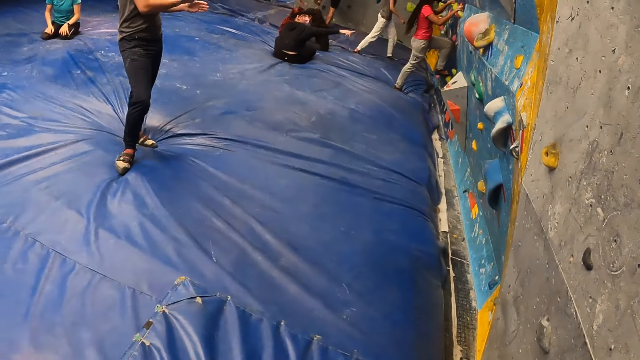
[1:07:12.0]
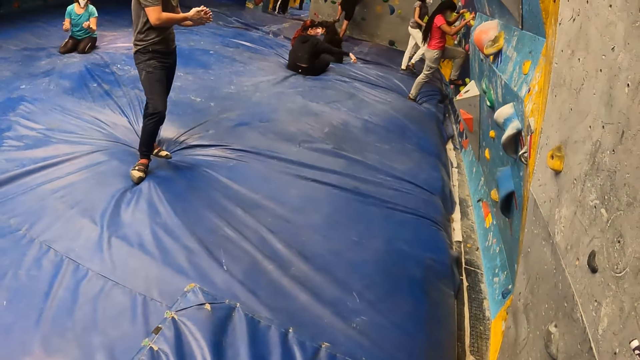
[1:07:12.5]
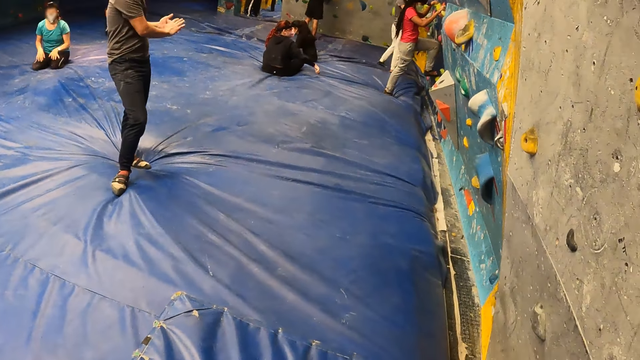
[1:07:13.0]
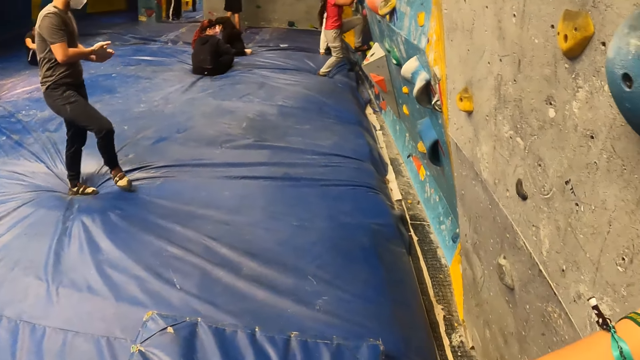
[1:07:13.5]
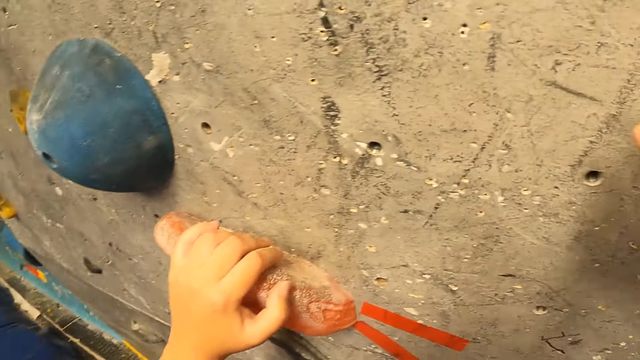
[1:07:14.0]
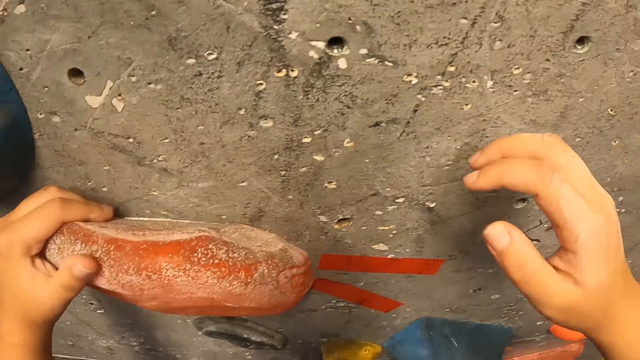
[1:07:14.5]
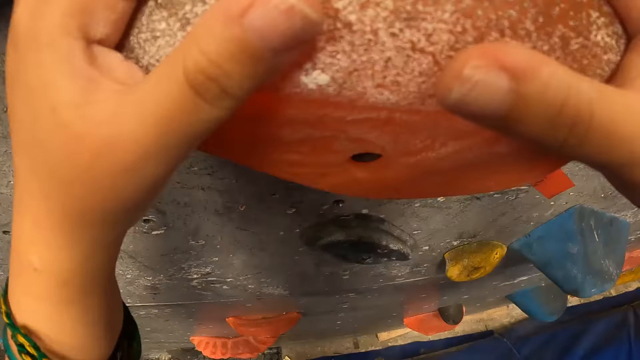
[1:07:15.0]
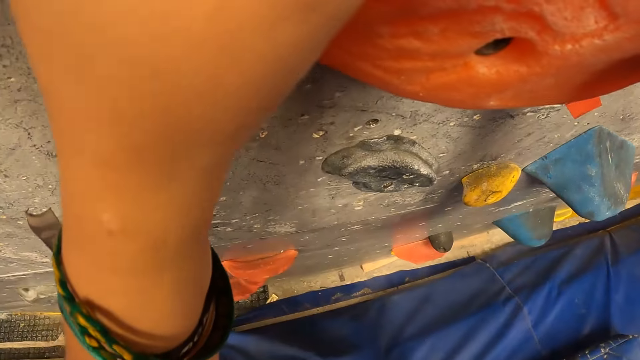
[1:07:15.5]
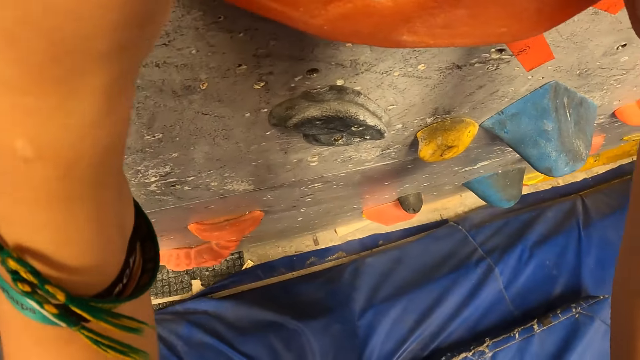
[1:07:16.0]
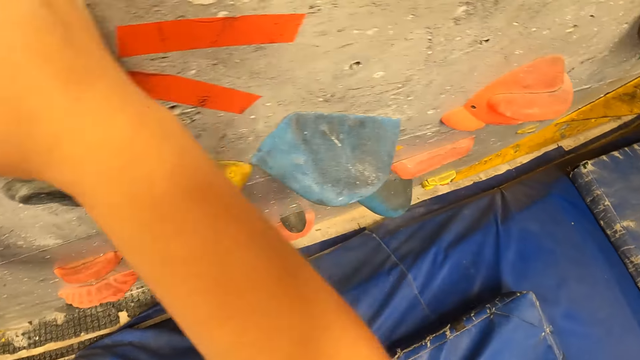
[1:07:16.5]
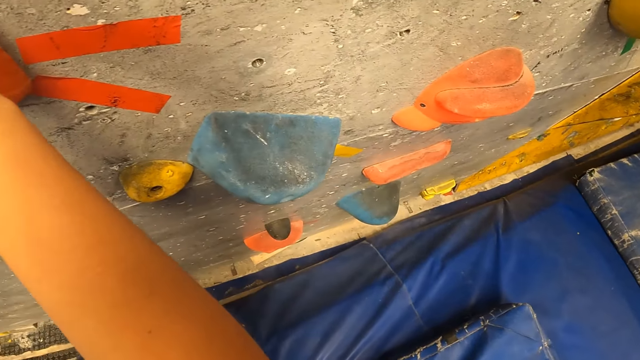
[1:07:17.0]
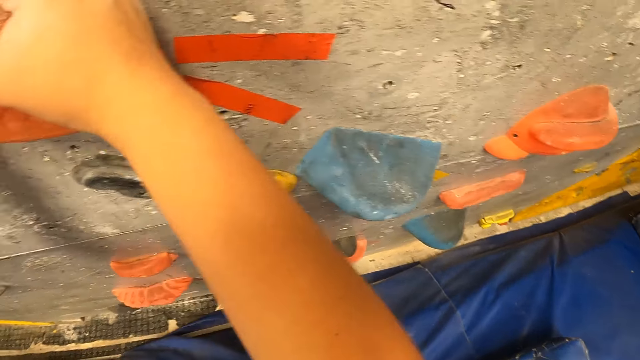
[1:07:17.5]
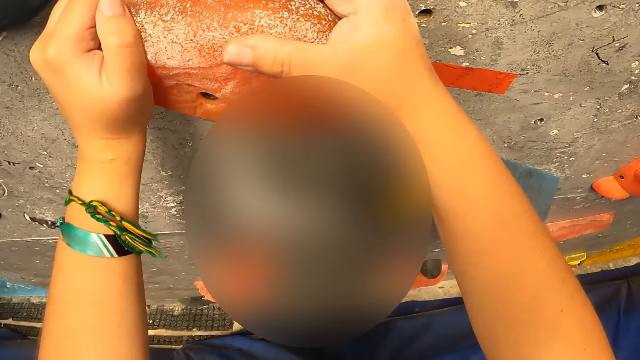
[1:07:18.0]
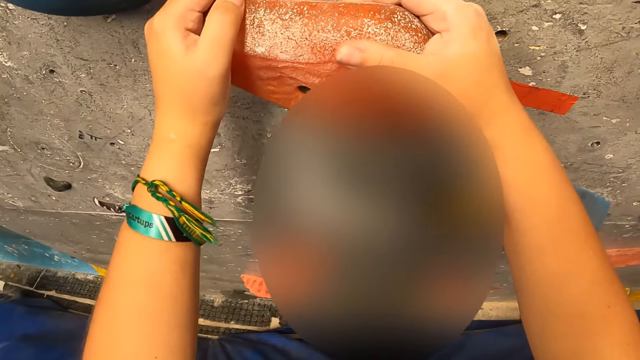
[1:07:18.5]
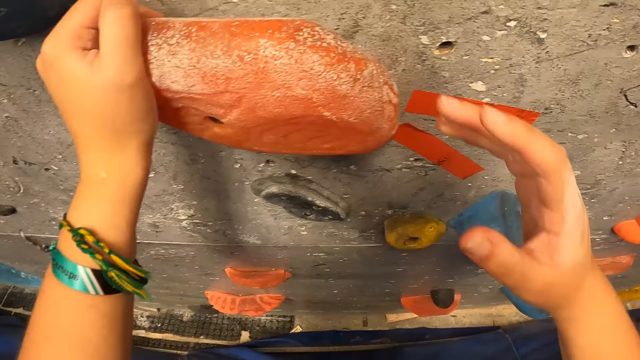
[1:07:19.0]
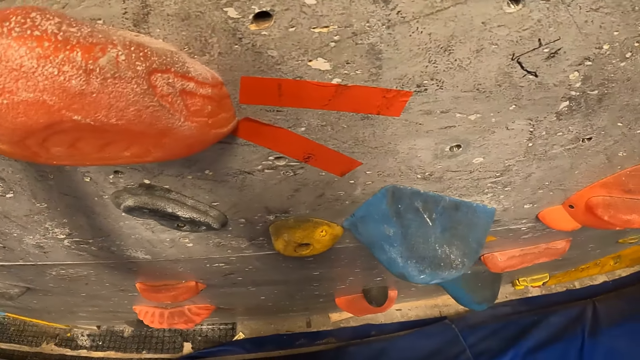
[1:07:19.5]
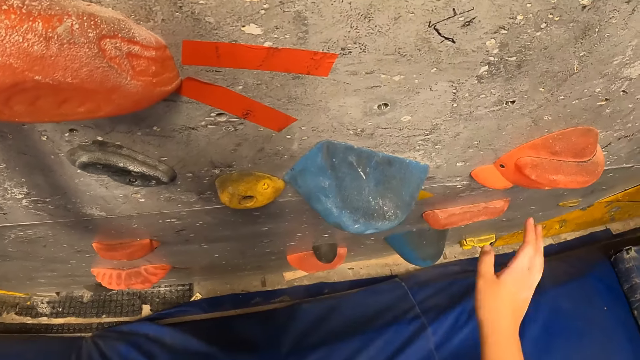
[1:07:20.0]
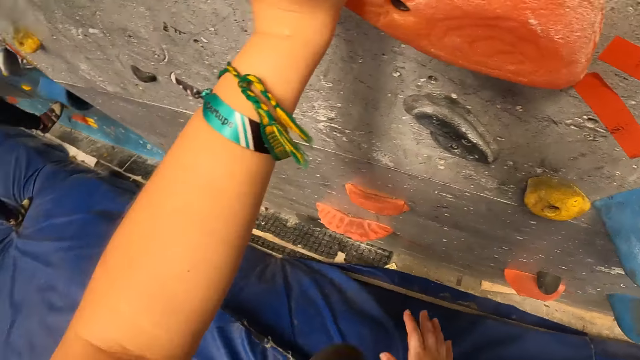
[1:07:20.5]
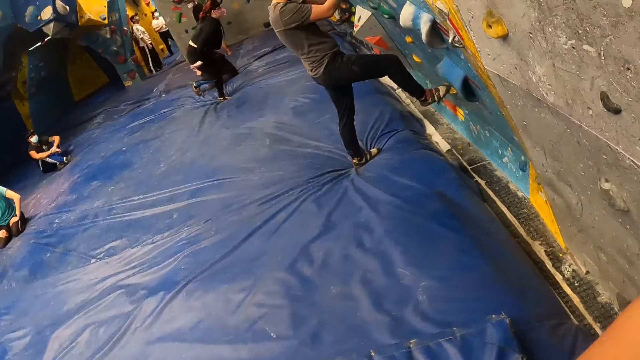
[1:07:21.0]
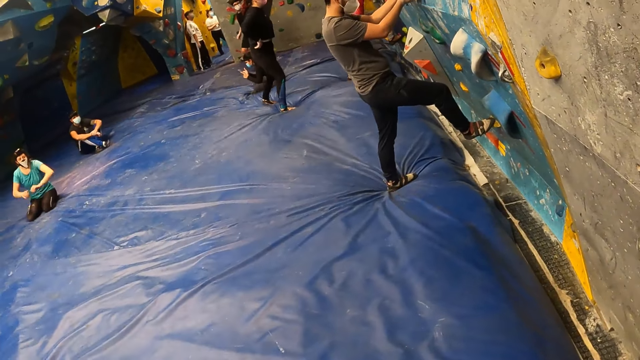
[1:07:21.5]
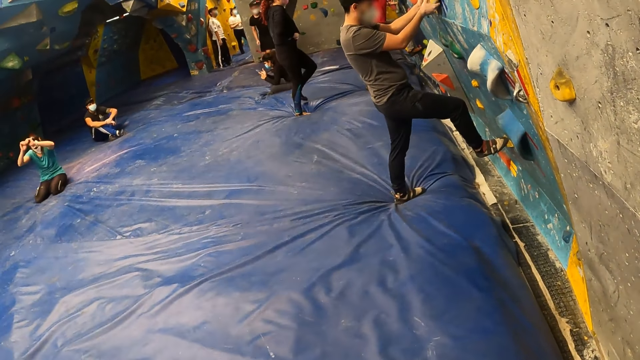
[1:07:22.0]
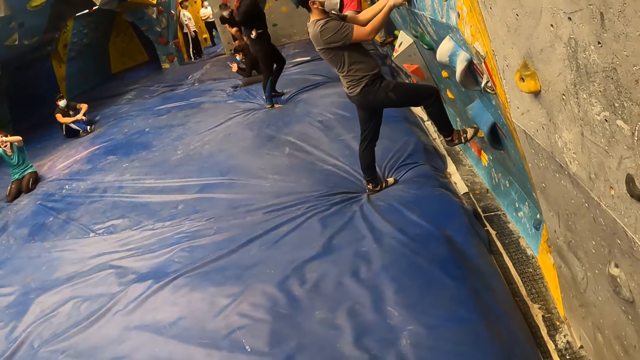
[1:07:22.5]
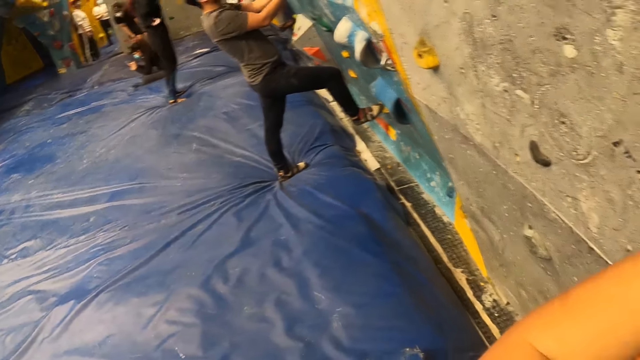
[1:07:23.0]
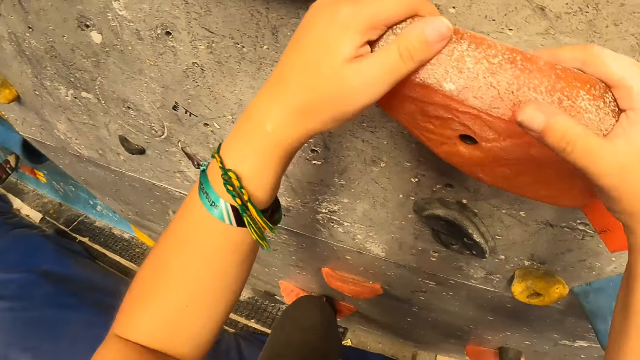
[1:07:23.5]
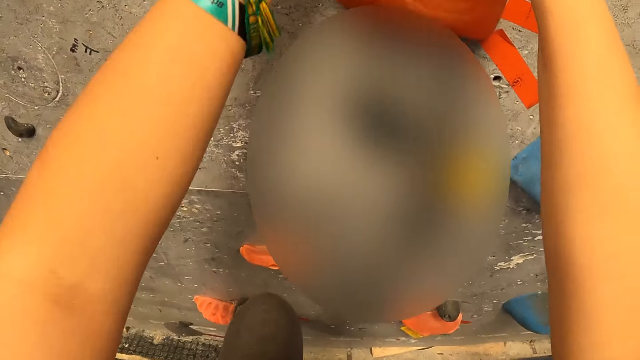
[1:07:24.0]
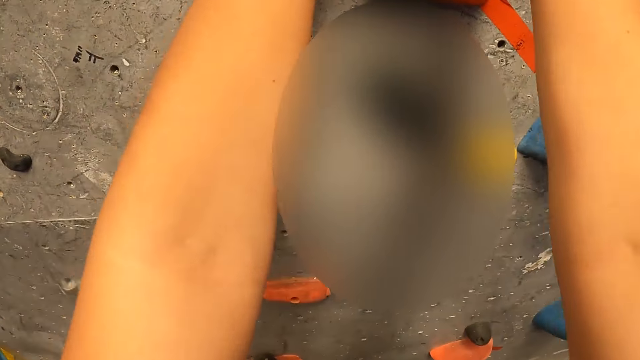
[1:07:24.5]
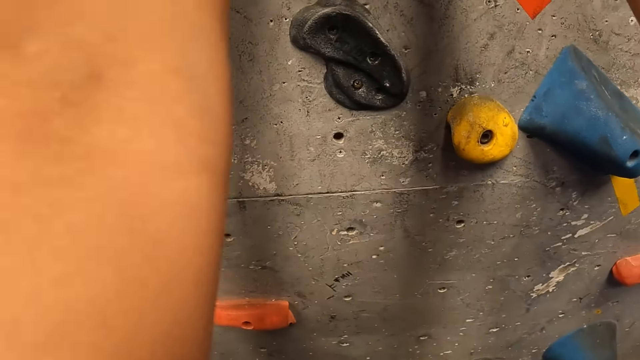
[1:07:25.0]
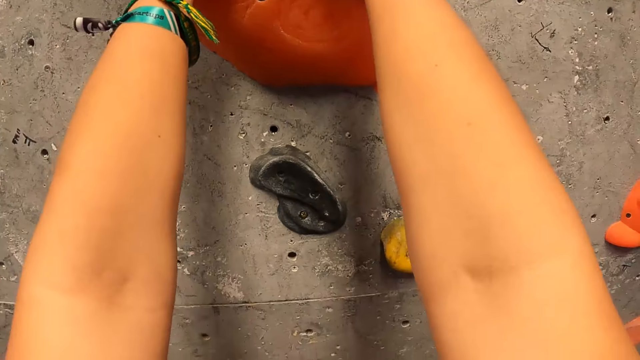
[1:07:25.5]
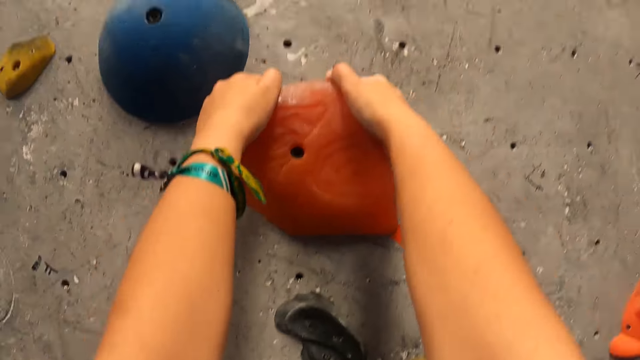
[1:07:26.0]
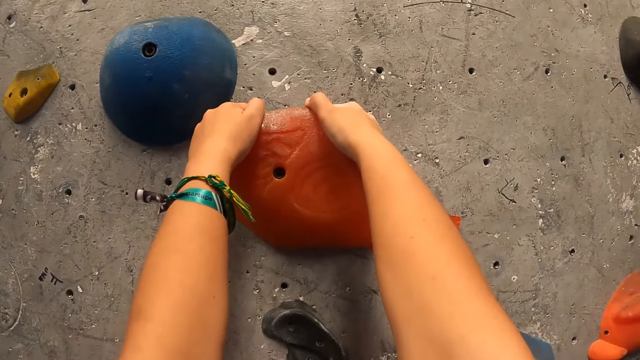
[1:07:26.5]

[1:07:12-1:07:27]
A person steps to the wall. Another person wipes the hand. The camera wearer holds the bouldering wall with both hands. Another person stands from the floor and pulls up the trouser.

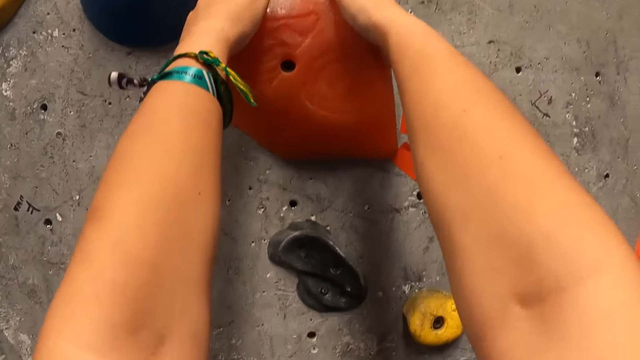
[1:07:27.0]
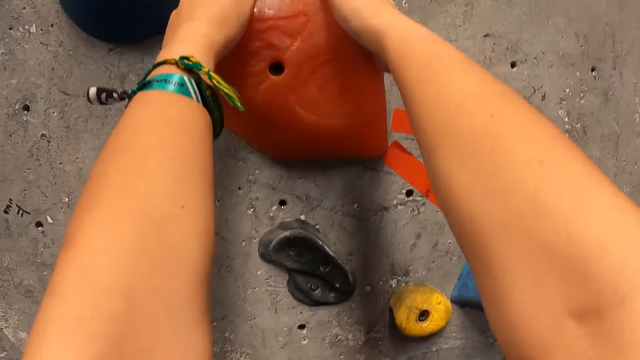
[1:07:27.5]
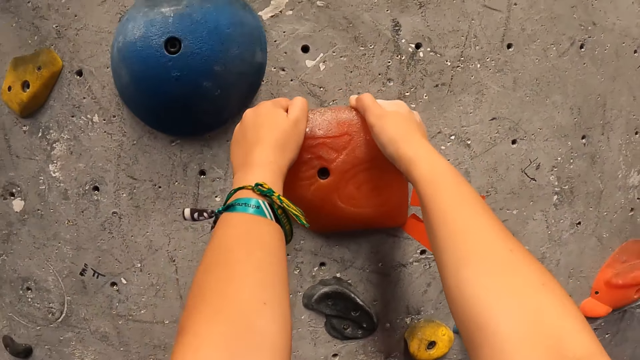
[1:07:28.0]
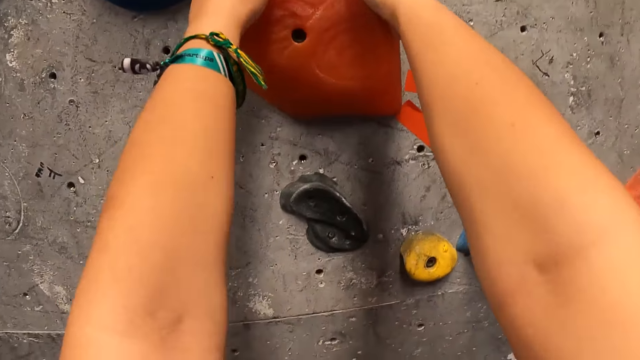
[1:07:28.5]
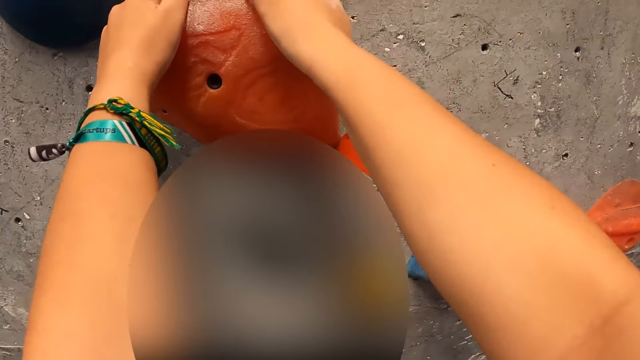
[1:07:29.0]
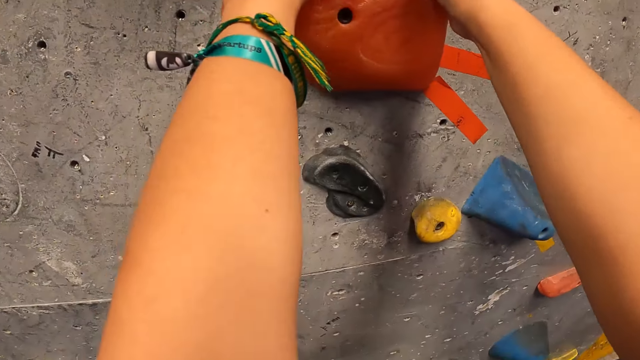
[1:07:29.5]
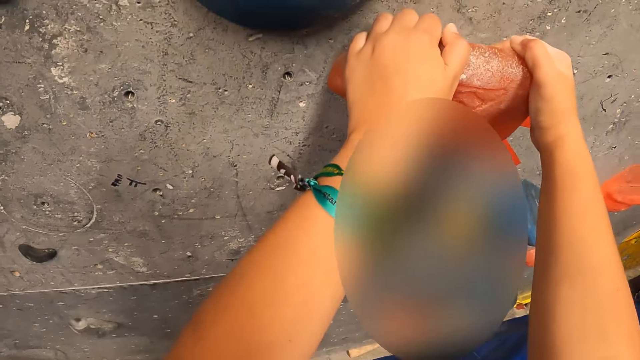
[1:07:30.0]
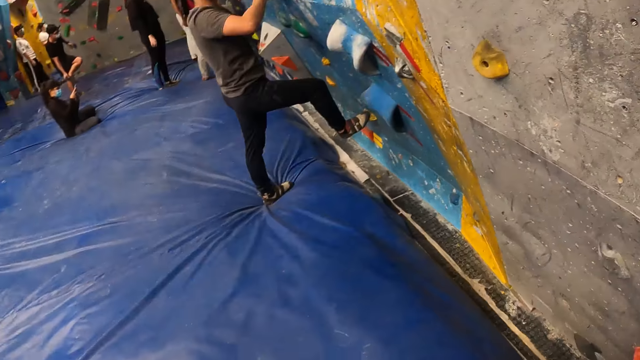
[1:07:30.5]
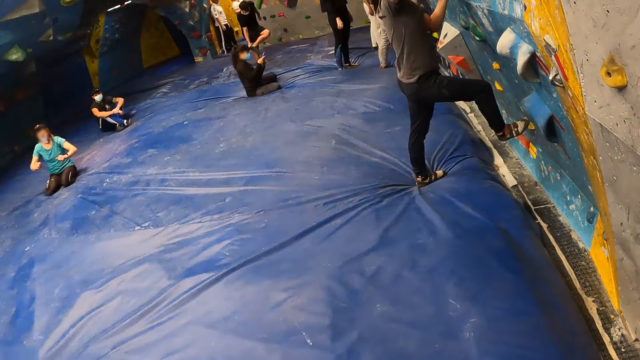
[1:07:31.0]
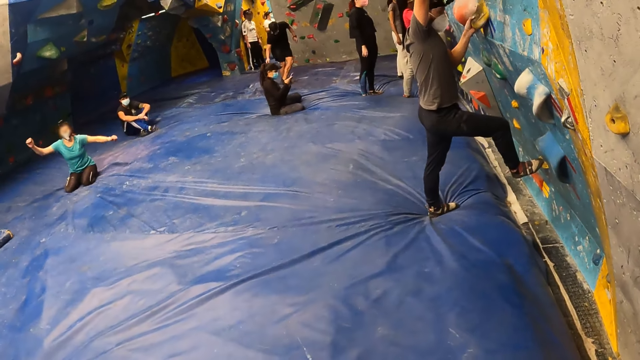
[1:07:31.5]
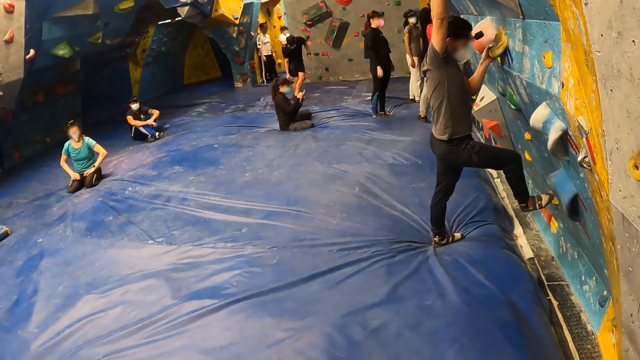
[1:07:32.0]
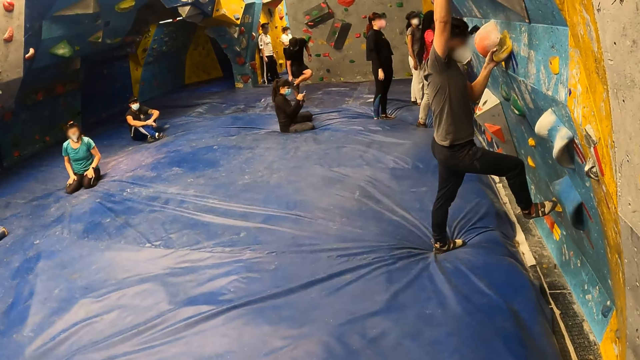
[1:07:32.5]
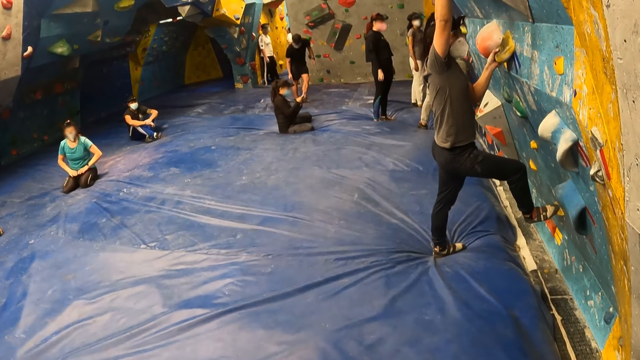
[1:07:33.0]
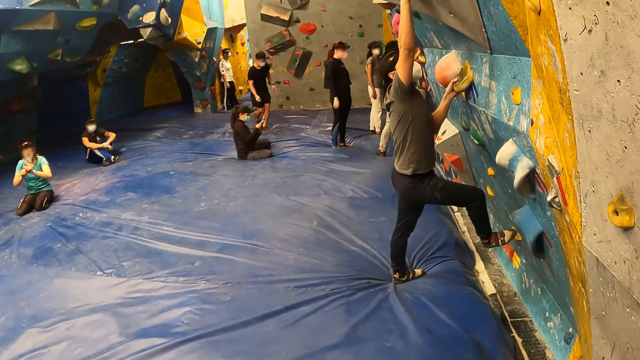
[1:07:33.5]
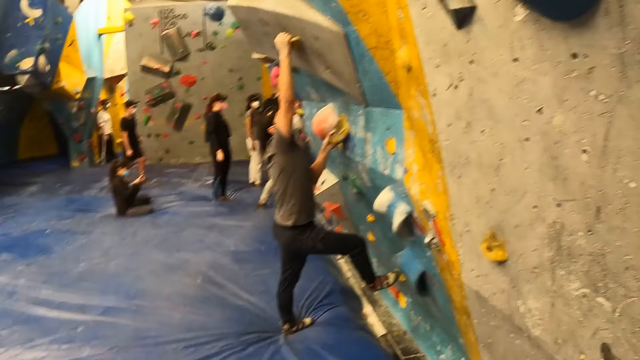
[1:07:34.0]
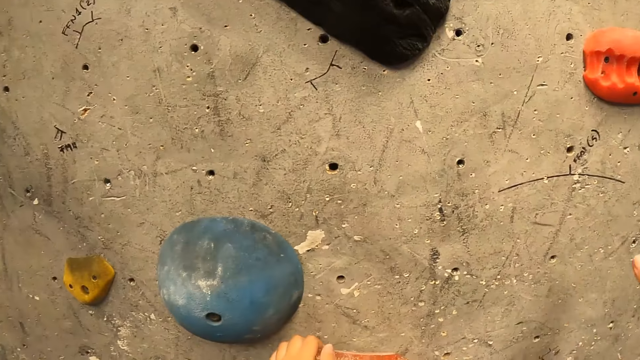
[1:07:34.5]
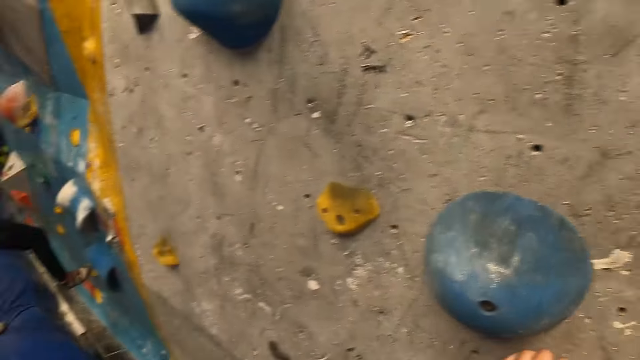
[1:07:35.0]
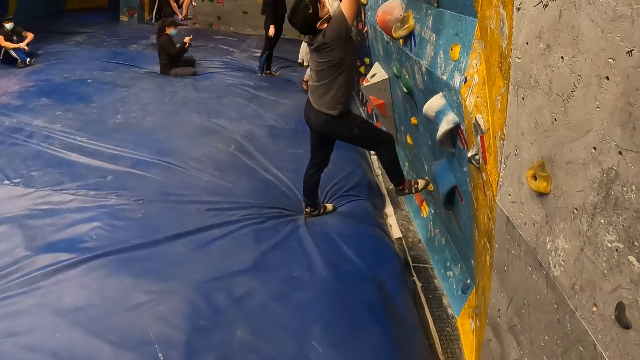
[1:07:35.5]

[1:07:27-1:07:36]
A woman opens up both hands. The camera wearer interacts with the woman.
